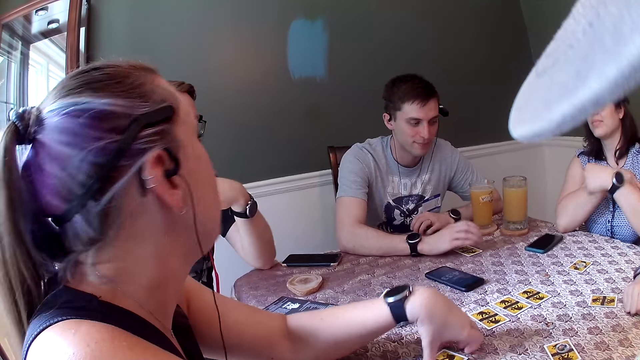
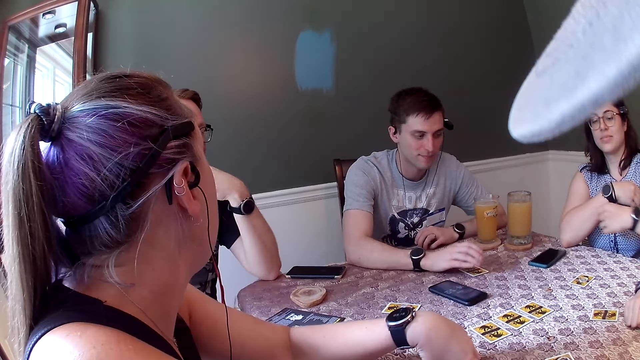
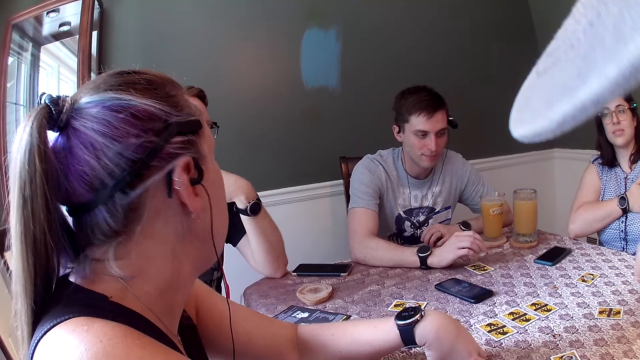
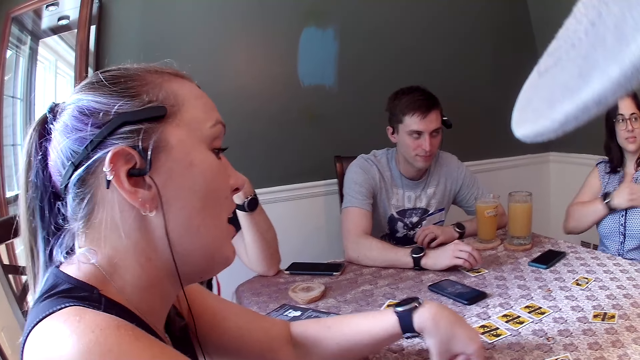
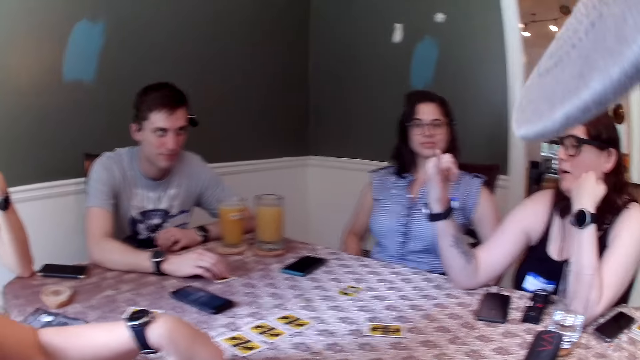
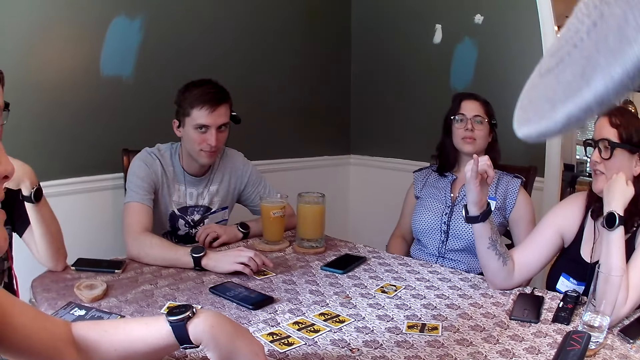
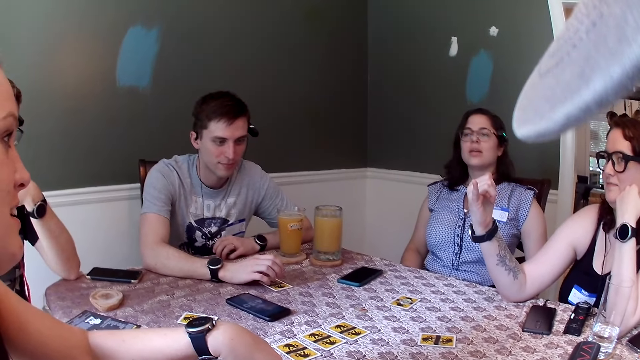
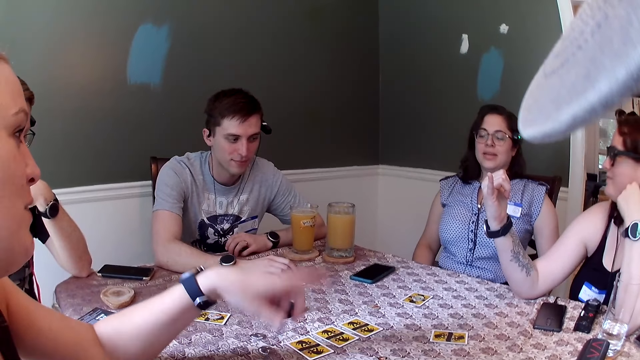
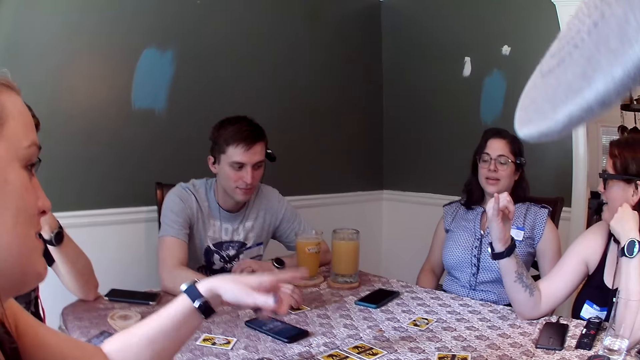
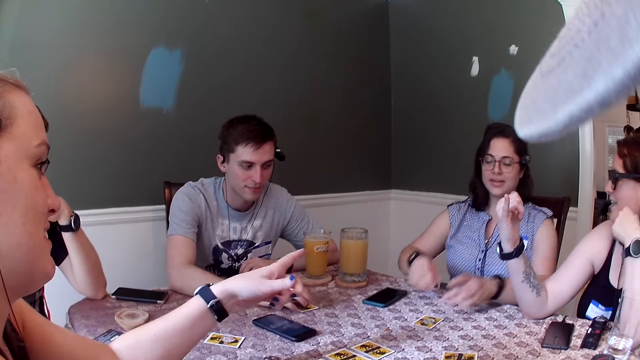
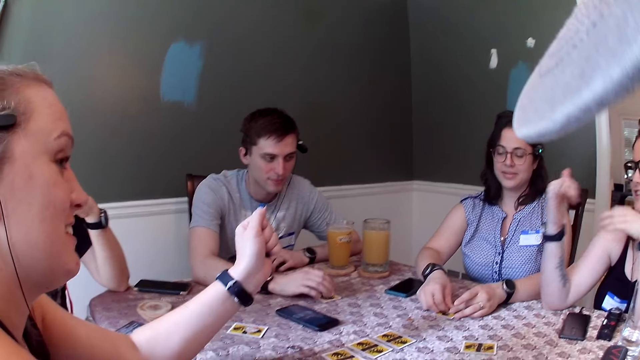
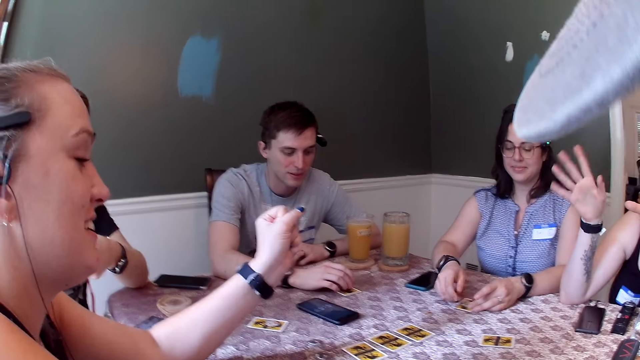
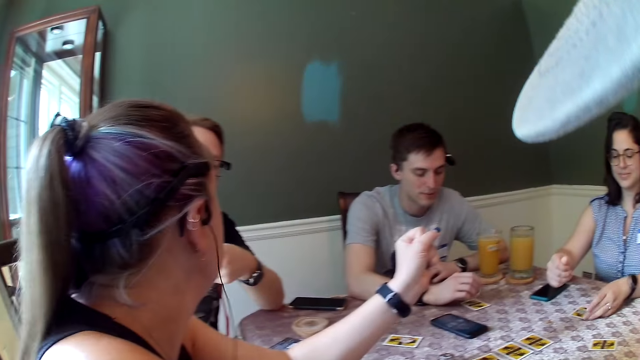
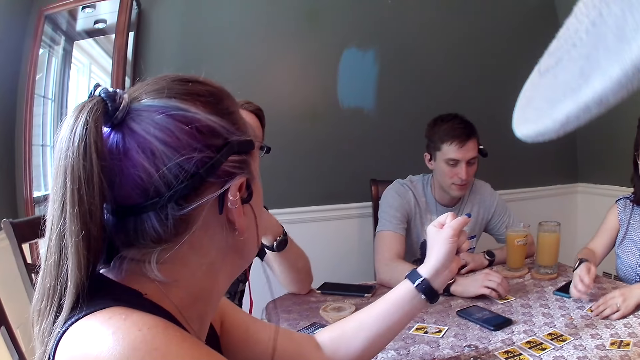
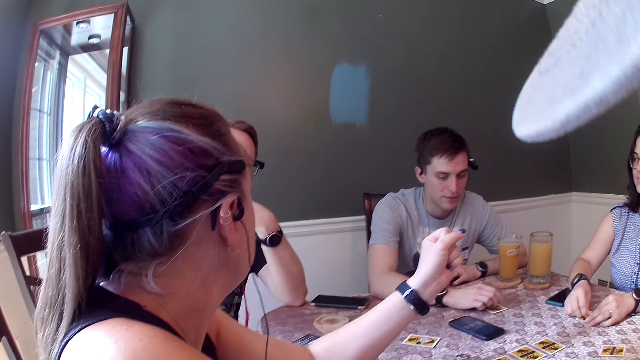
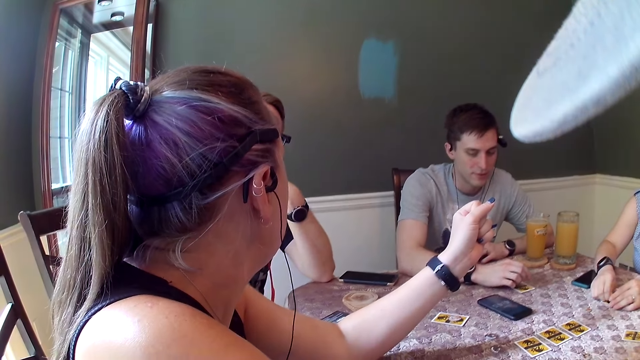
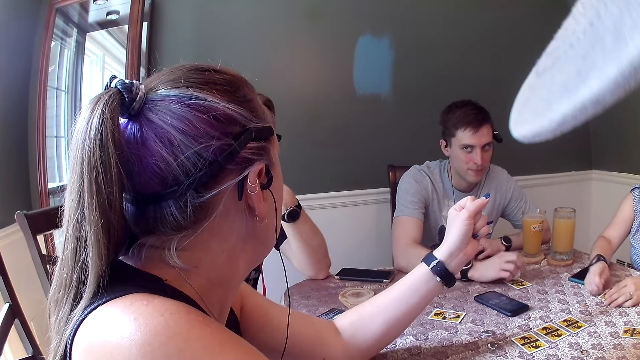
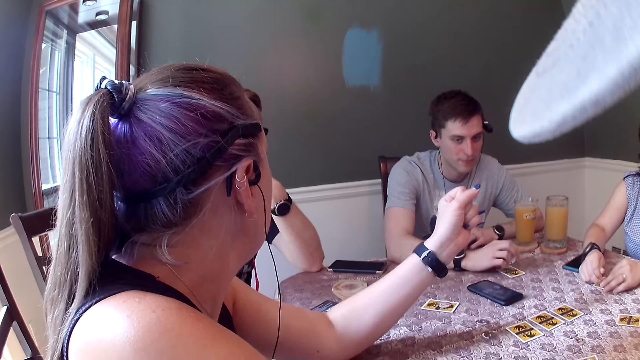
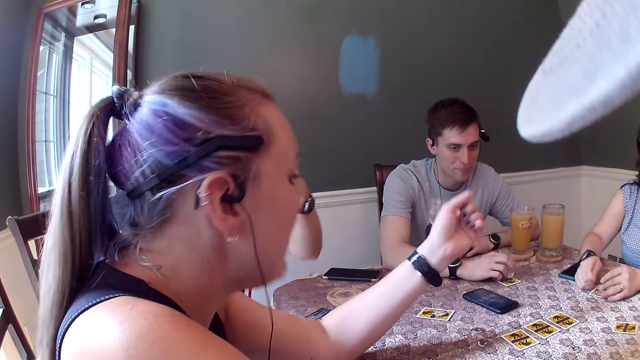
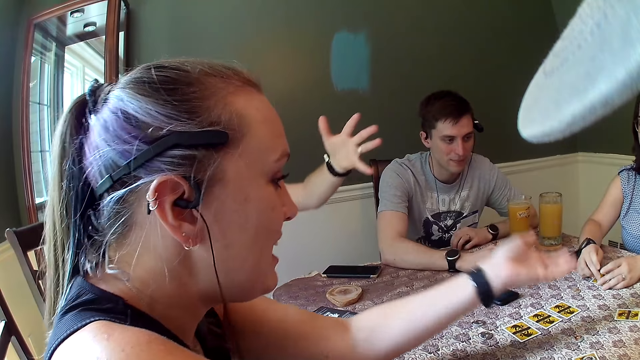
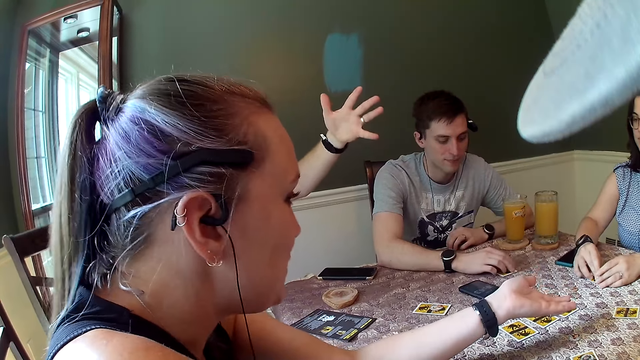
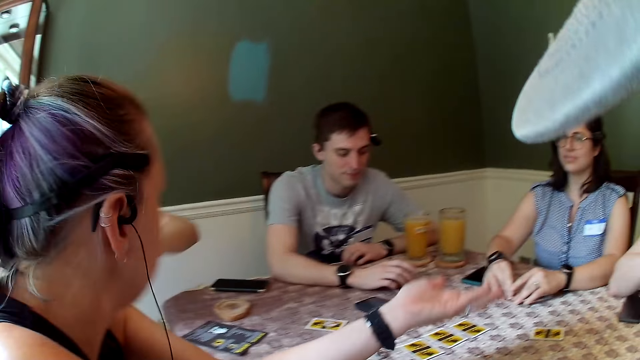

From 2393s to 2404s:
A woman converses with the group of people. Another woman adjusts her blouse with her left hand. A man moves the card on the dining table with his right hand. A third woman dialogues with another man. The first man taps the card on the dining table with a coin in his right hand. A fourth woman dialogues with the third woman. The first woman points to a fifth woman with her left hand. The second woman places both hands on the dining table. A third man talks to the first woman. The second man dialogues with the third woman.

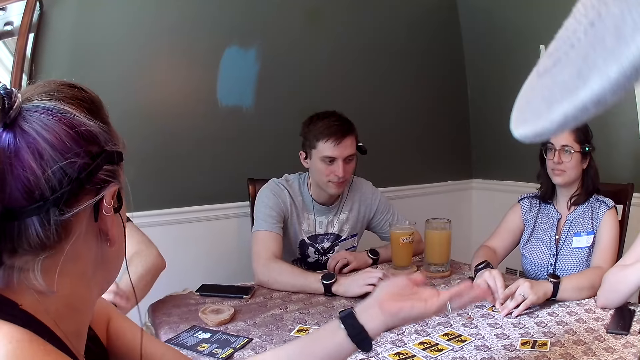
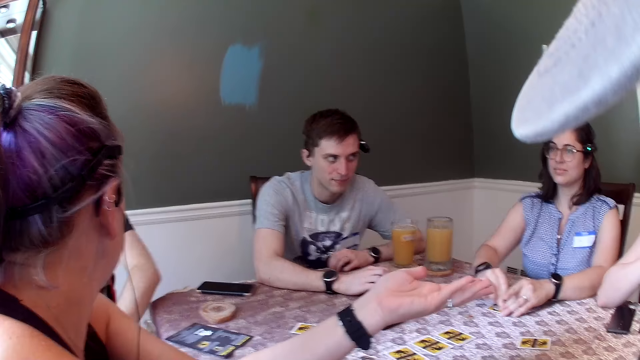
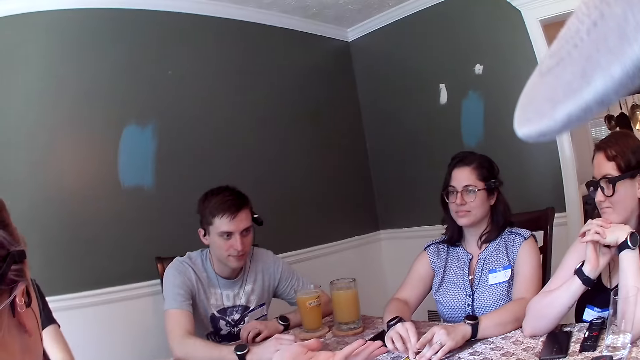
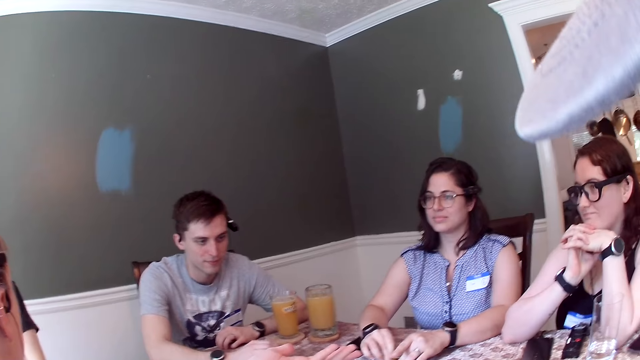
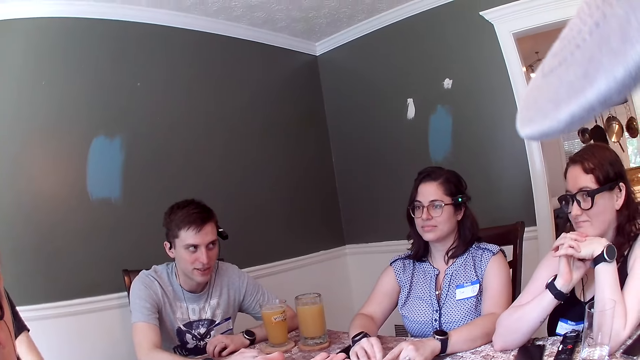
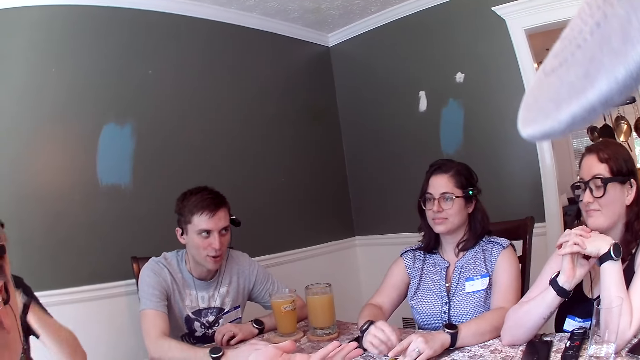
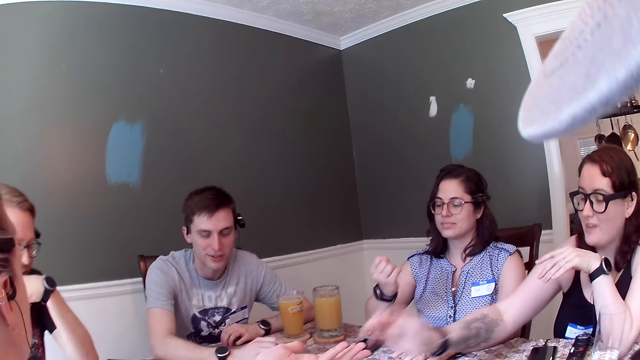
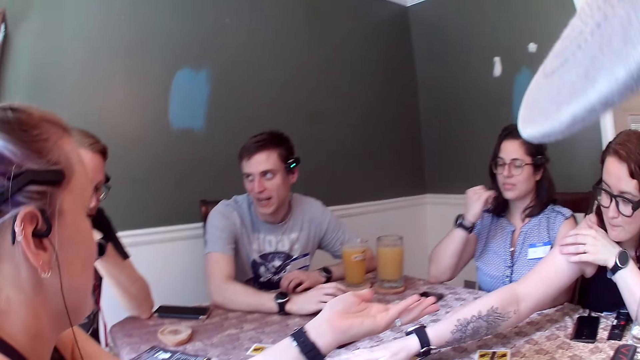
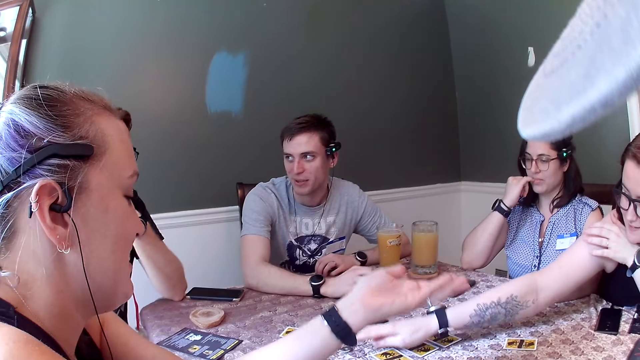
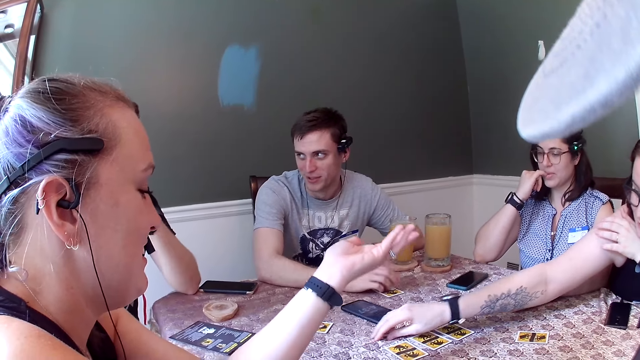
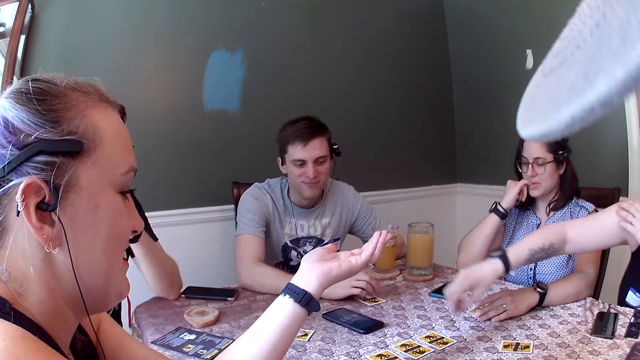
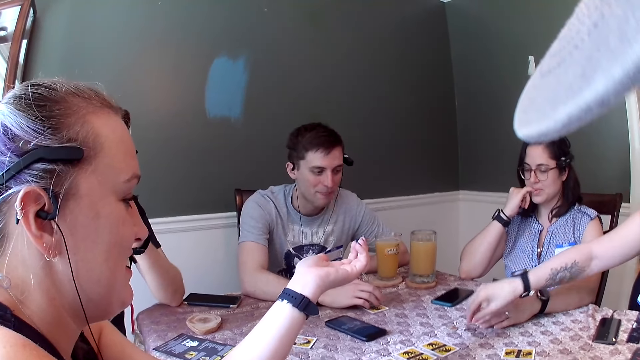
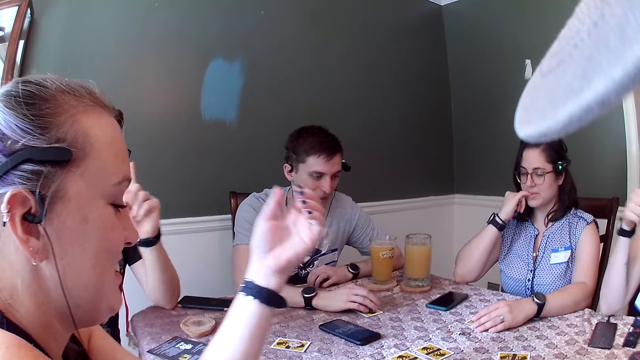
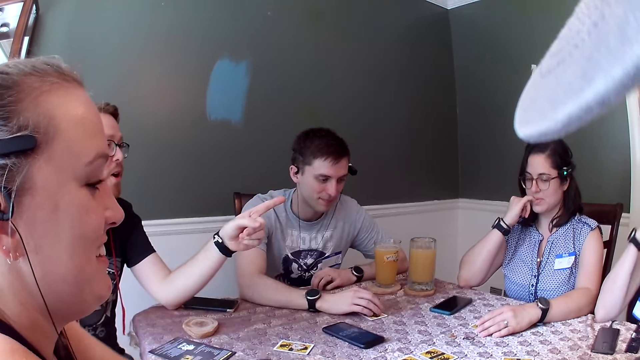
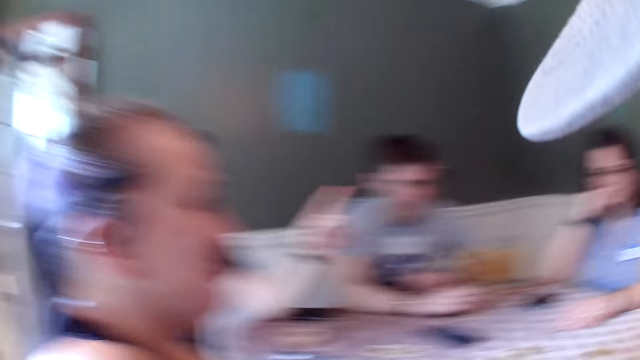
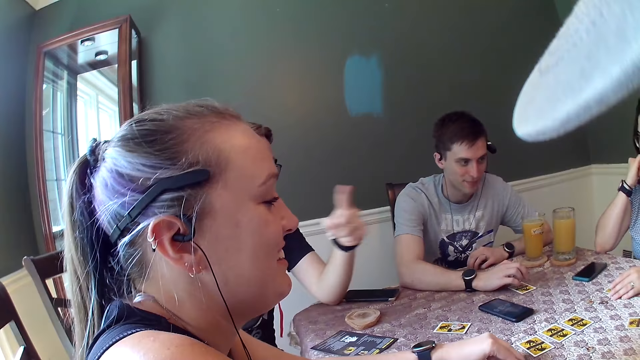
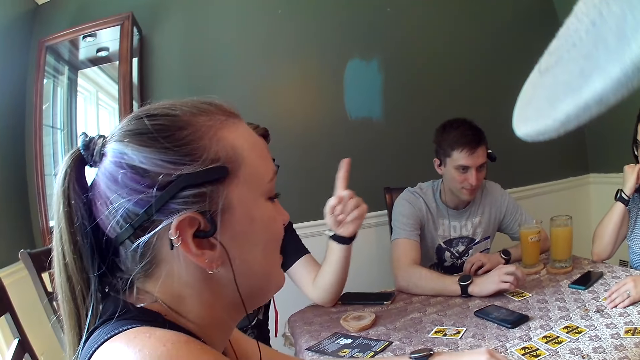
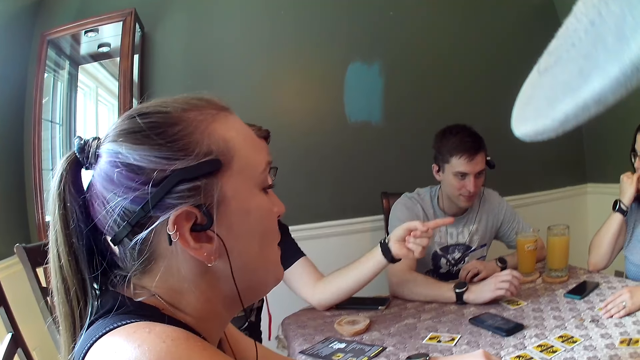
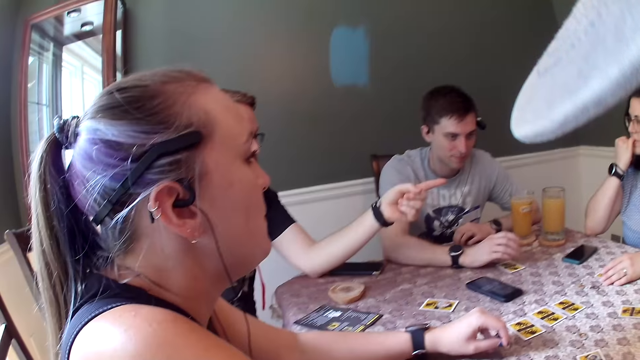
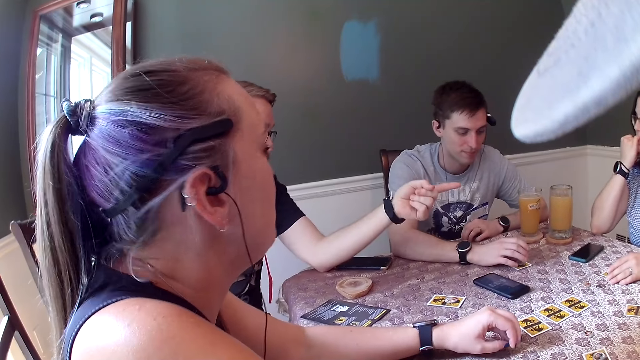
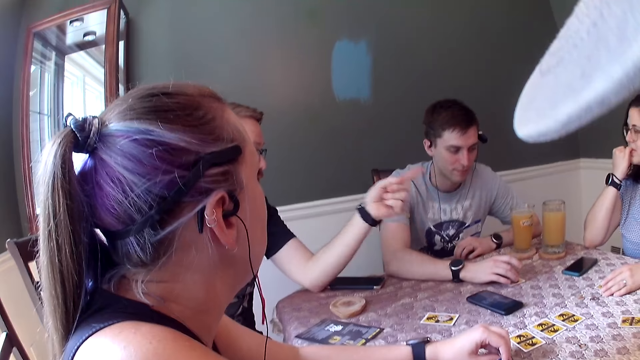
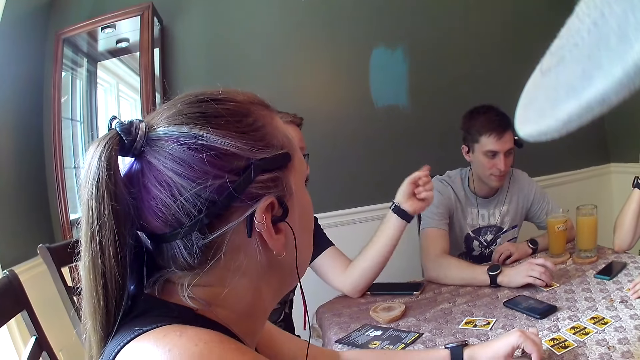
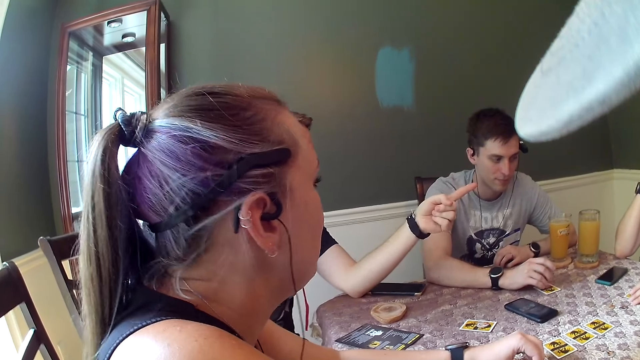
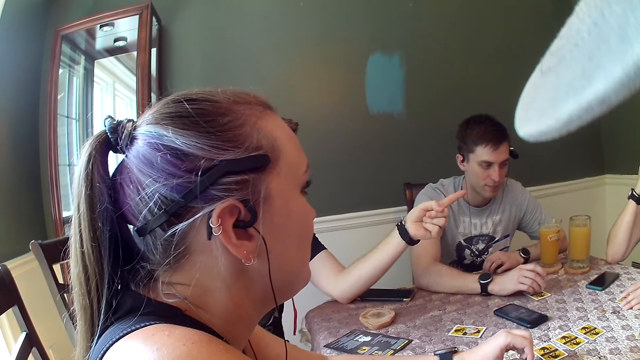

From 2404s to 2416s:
The camera wearer looks around. A man dialogues with a woman. Another woman picks the coin from the dining table with her right hand. A third woman bites her right pinky finger. The second woman drops the coin on the dining table with her right hand. Another man points at the second woman with his left hand and converses with the group of people. A third man dialogues with the first woman.
